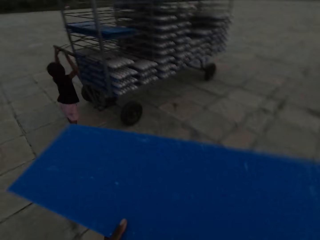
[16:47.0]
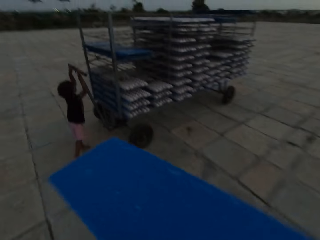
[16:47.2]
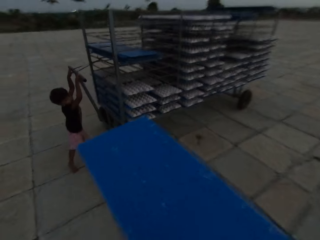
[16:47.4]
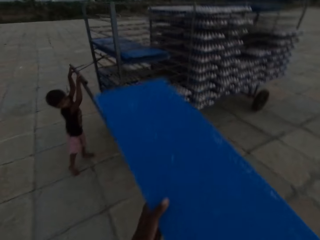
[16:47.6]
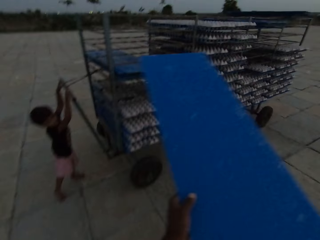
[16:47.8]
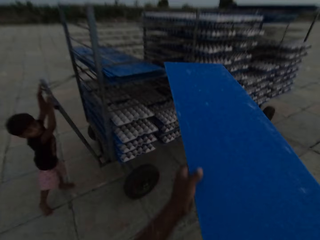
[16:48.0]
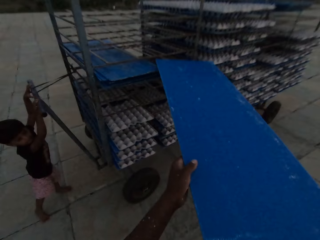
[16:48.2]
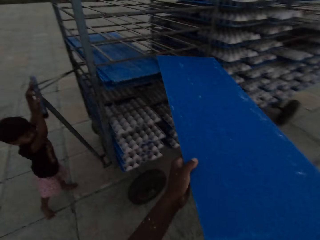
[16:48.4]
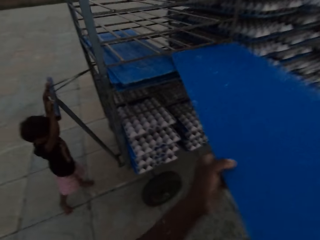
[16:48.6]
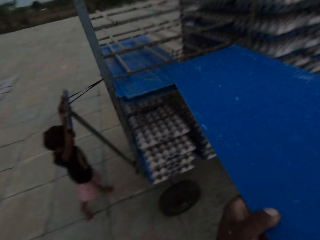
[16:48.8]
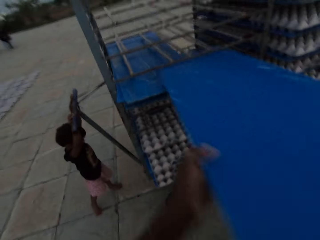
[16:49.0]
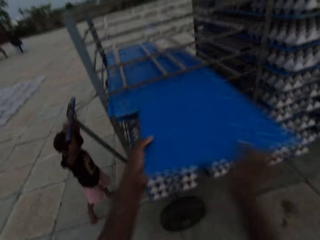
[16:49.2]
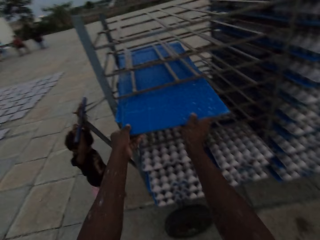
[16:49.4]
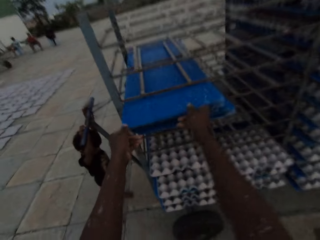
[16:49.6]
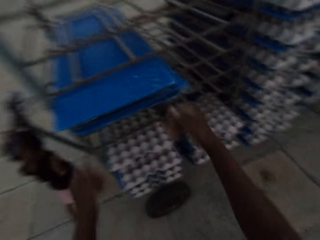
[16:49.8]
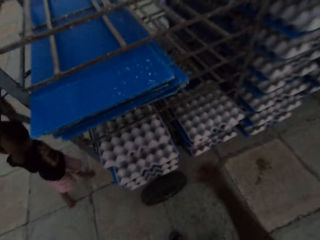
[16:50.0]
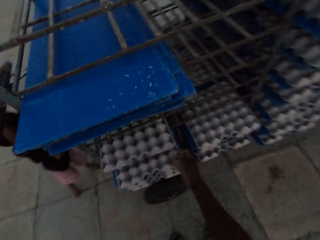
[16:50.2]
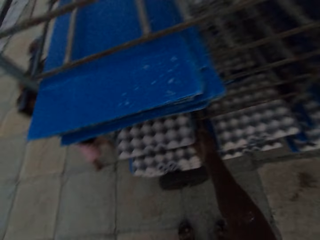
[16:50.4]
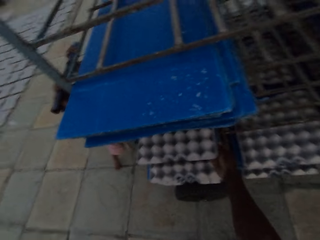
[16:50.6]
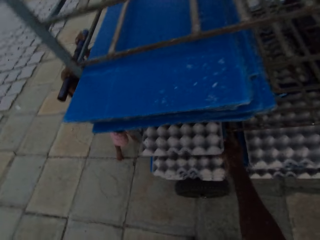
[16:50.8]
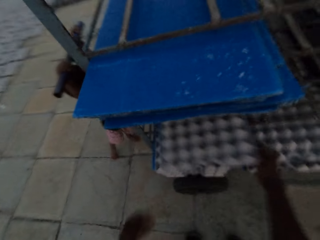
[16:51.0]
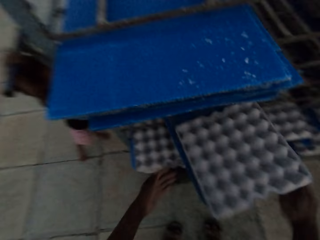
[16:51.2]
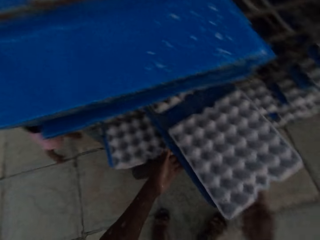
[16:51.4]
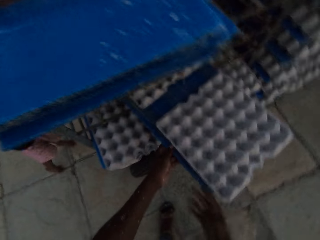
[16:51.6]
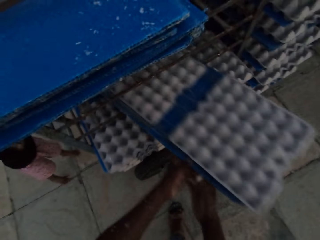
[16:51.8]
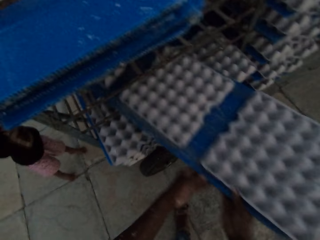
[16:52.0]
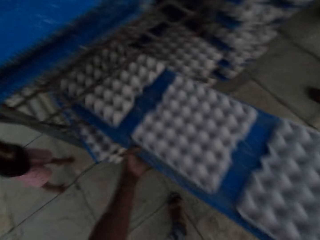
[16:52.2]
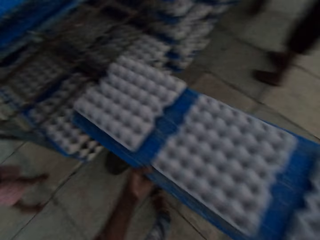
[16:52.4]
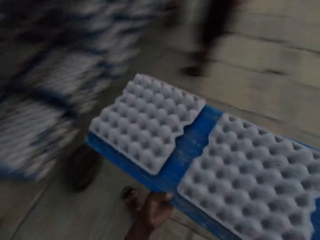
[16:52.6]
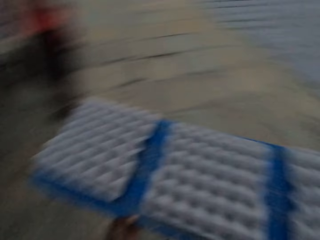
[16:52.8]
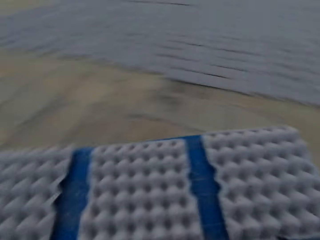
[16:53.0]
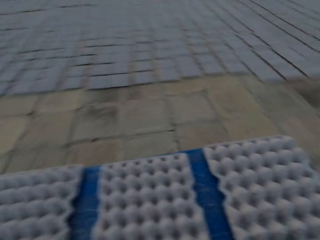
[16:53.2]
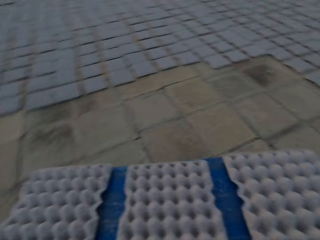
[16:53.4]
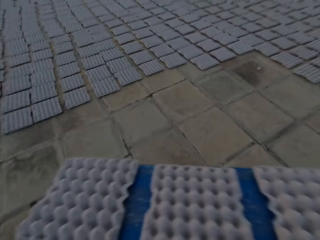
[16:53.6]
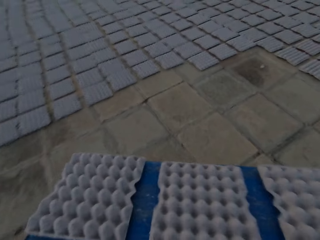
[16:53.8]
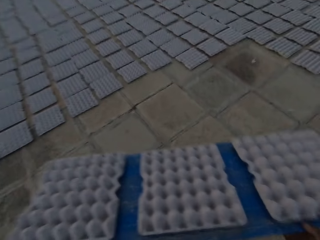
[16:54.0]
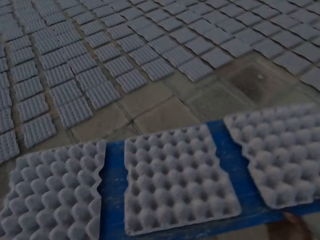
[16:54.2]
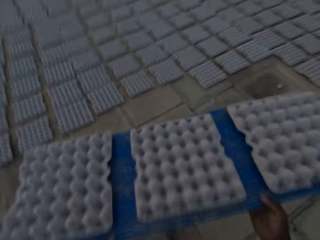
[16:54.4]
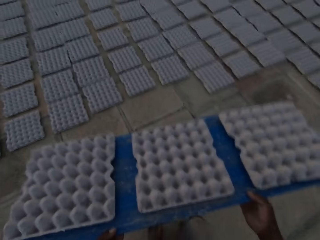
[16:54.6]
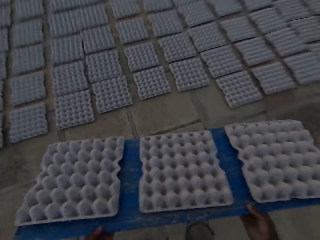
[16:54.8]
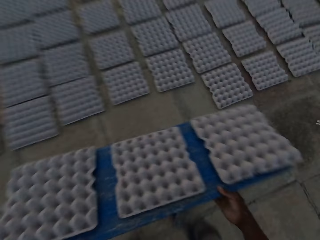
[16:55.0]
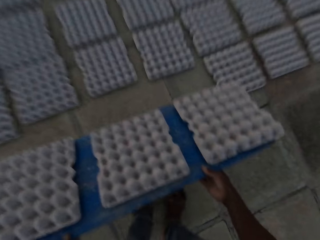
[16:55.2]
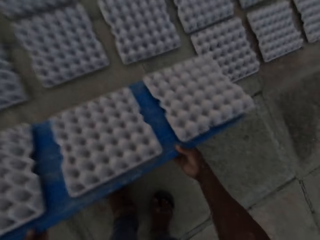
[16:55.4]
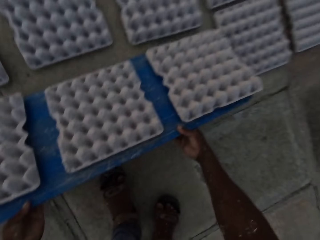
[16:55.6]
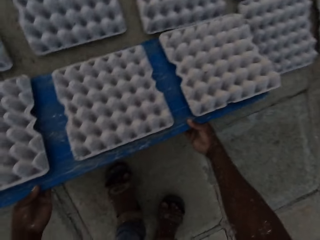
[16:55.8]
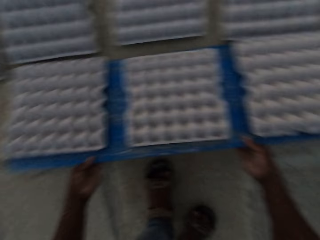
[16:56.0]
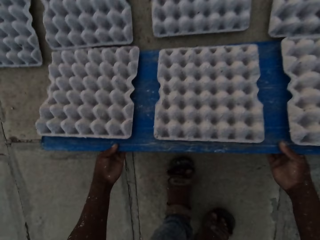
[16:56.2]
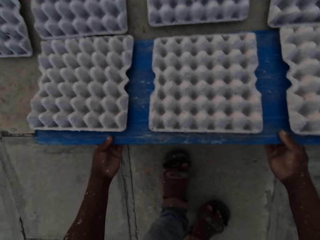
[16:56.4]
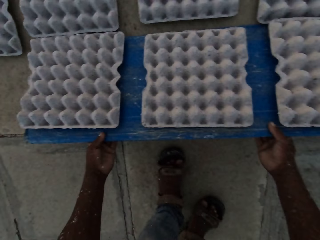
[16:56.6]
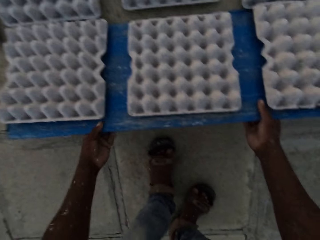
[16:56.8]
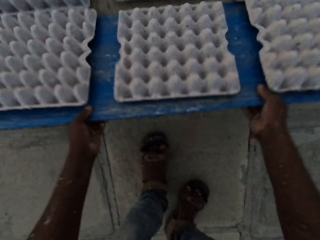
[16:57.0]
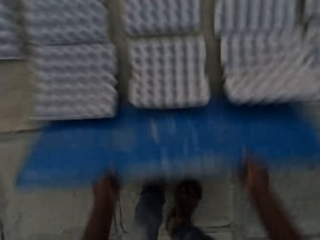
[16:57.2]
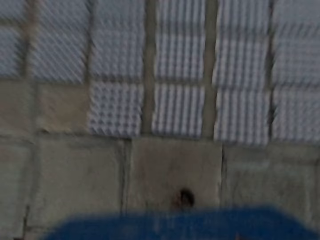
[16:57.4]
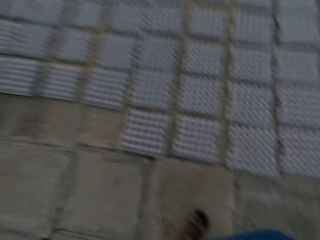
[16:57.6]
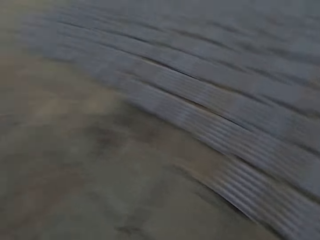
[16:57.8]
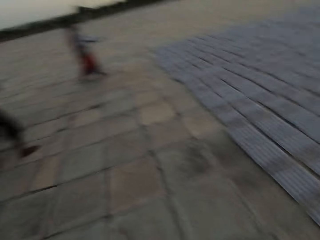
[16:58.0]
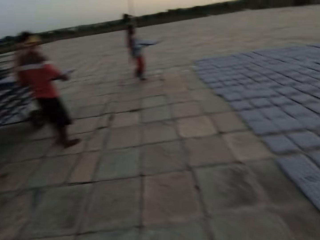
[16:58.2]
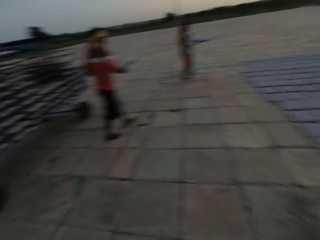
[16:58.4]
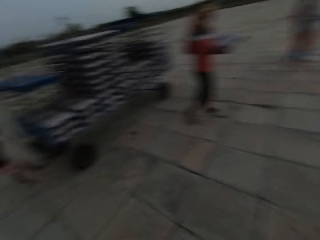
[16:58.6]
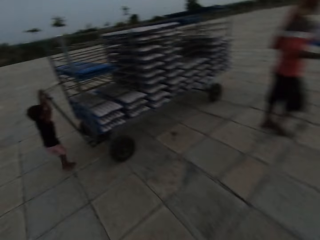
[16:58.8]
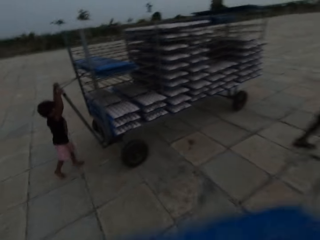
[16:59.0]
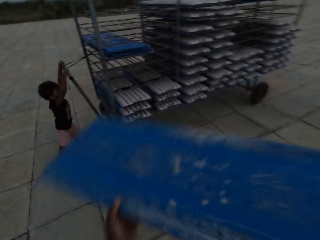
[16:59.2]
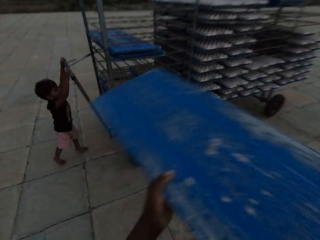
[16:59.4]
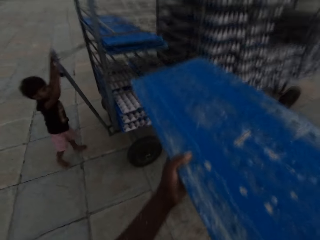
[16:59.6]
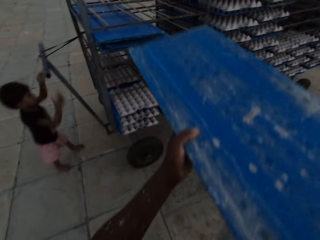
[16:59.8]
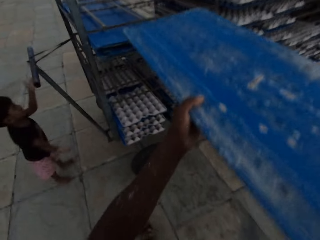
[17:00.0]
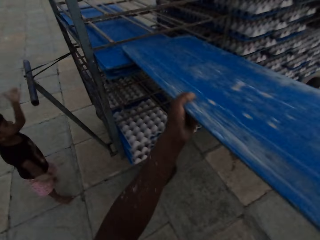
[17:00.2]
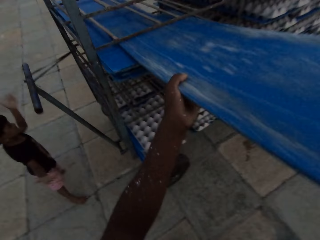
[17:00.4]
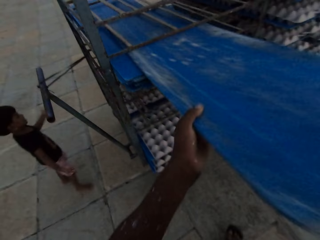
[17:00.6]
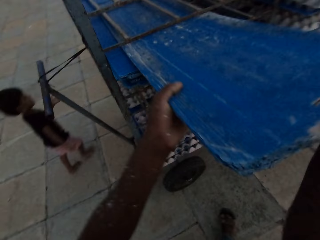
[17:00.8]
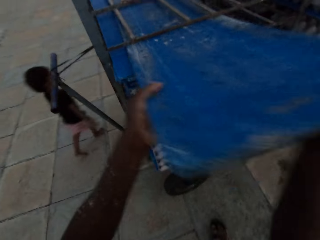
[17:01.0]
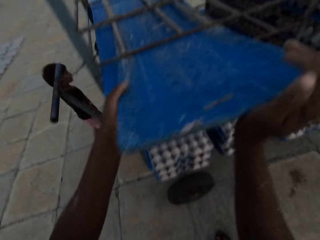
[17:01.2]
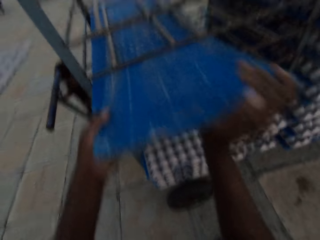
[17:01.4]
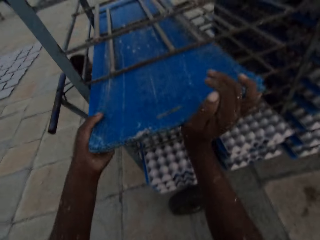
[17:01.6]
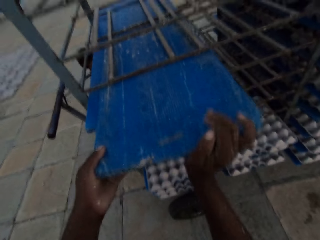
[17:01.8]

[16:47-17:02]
The camera wearer puts the plastic sheet or board on the rack on the trolley with both hands. He pulls a plastic sheet from the rack on the trolley with his right hand, holds the plastic sheet with both hands, and walks with the board of crates. He puts some egg trays on the floor with the plastic sheet in both hands. He pulls the board and walks towards the stand with the board. The boy interacts with the camera wearer. The camera wearer puts the plastic sheet on the rack on the trolley with both hands.

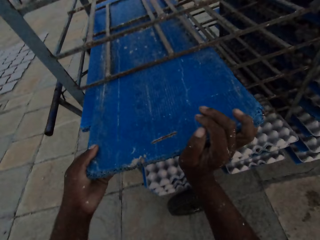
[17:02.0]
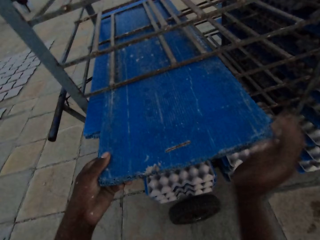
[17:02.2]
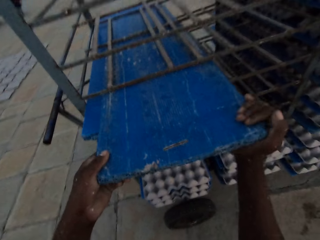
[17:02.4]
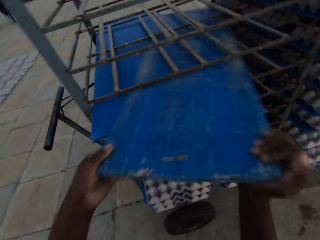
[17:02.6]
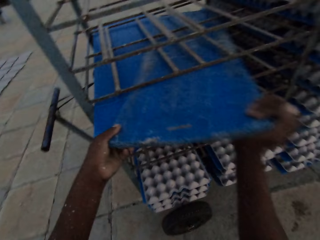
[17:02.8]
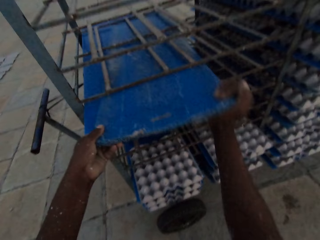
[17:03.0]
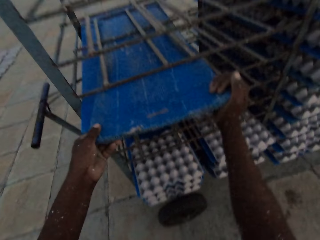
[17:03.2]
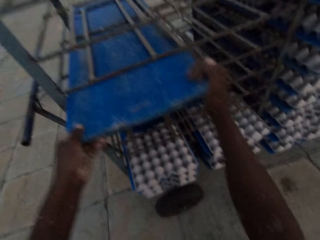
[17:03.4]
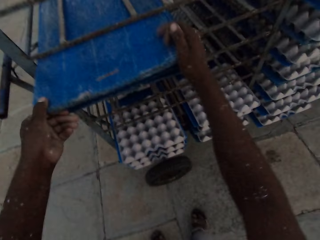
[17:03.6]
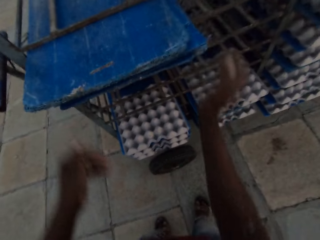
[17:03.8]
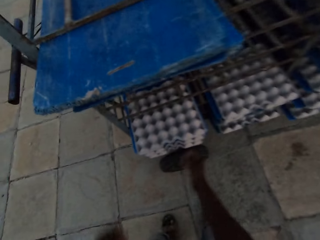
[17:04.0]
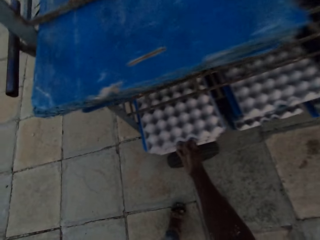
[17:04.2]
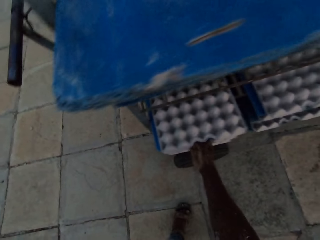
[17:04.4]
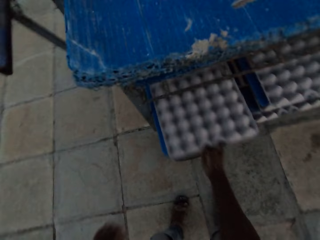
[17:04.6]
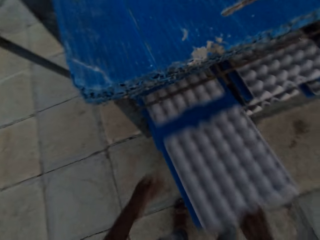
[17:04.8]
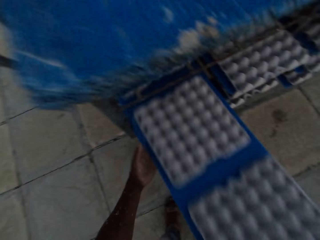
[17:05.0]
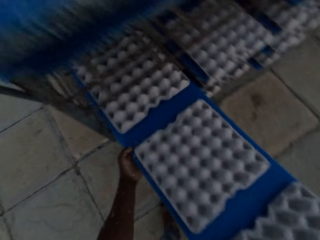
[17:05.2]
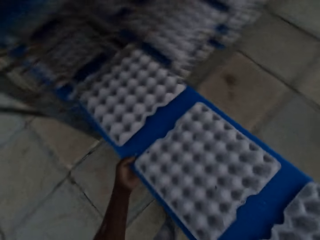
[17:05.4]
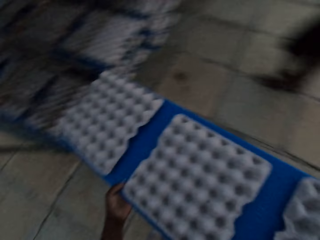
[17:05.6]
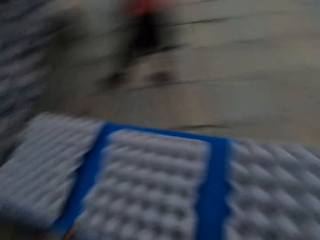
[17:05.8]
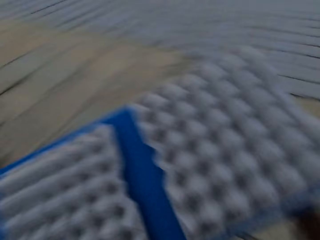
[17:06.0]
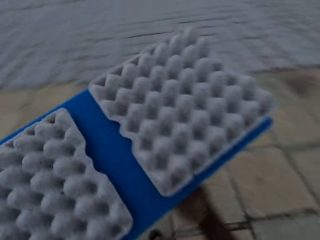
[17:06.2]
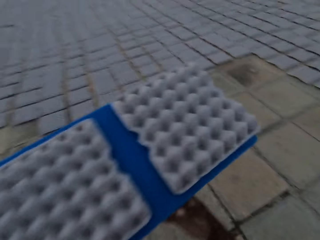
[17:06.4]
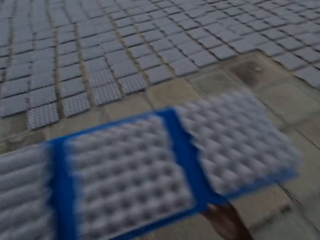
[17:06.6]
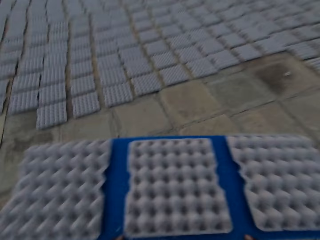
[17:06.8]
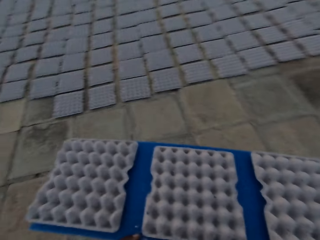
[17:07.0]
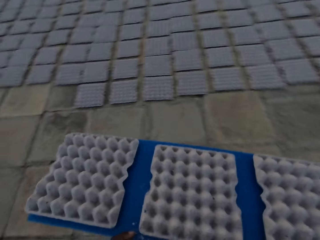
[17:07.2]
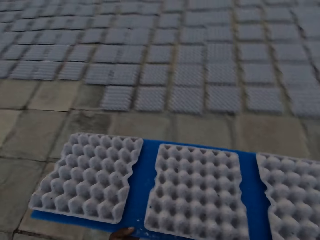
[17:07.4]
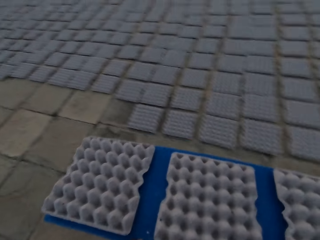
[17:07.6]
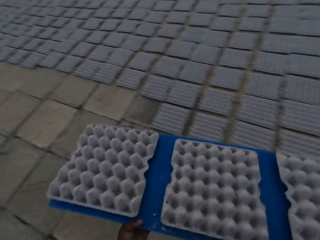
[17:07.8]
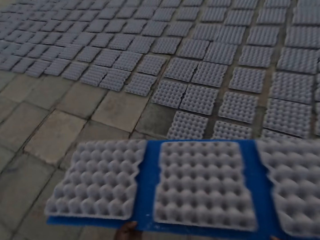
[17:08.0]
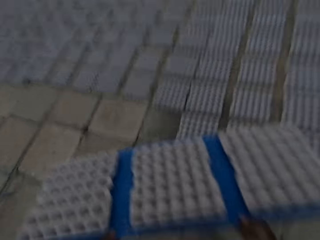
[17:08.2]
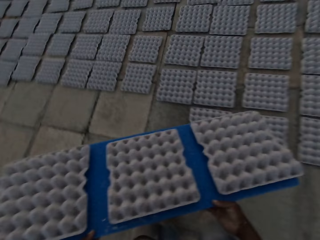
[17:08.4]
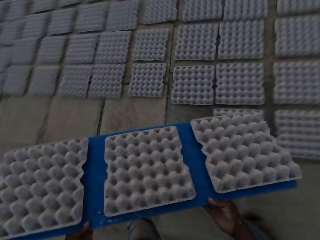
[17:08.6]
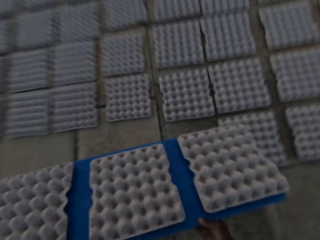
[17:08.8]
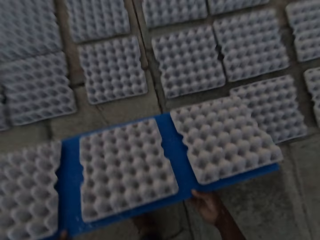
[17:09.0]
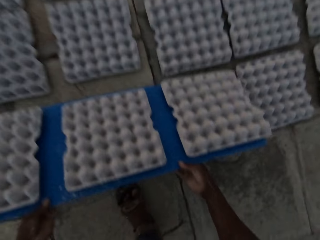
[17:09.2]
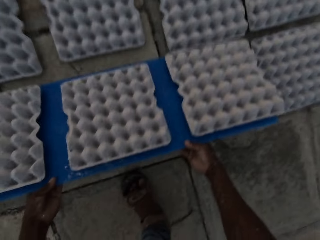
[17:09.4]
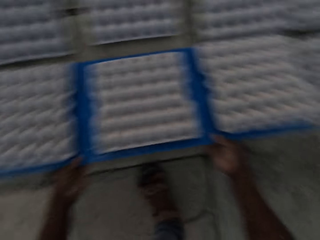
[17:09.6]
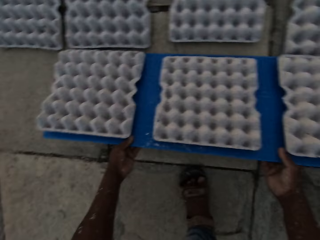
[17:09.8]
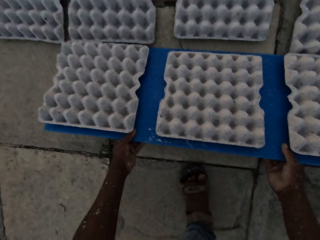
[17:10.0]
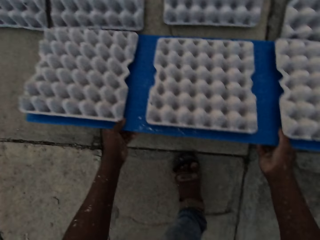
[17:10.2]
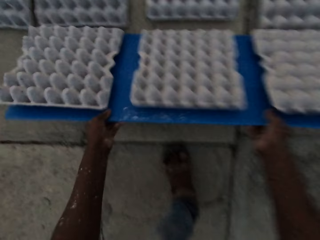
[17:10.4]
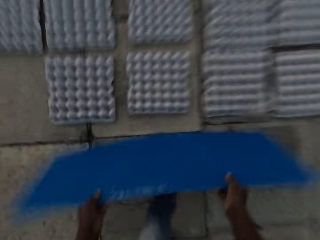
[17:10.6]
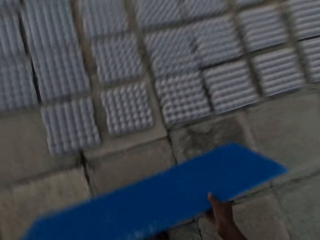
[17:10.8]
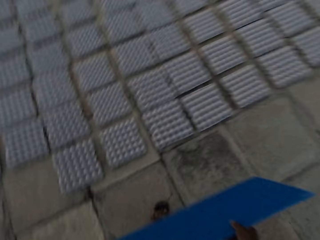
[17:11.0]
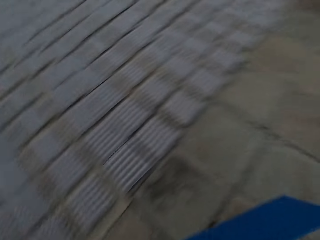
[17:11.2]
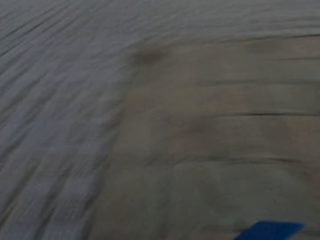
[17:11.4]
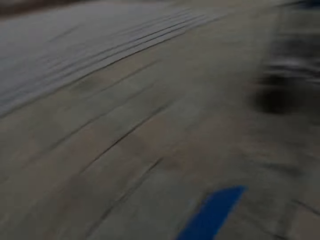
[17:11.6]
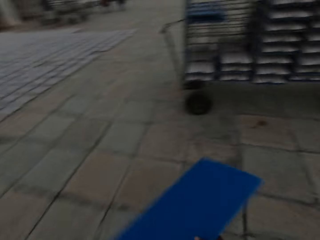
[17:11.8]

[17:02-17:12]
The camera wearer pulls a plastic sheet or board from the rack on the trolley with his right hand. He holds the plastic sheet with both hands and walks with the board of crates. He puts some egg trays on the floor with the plastic sheet in both hands. He pulls the board and walks towards the stand with the board.
